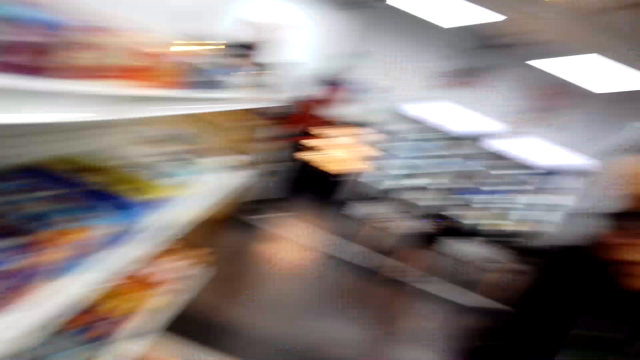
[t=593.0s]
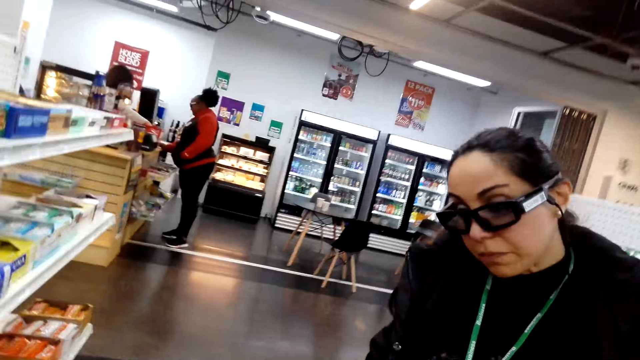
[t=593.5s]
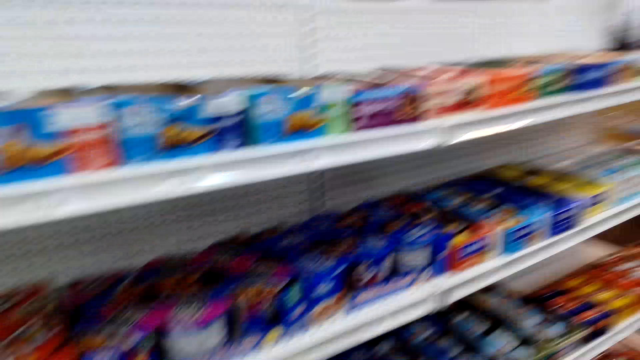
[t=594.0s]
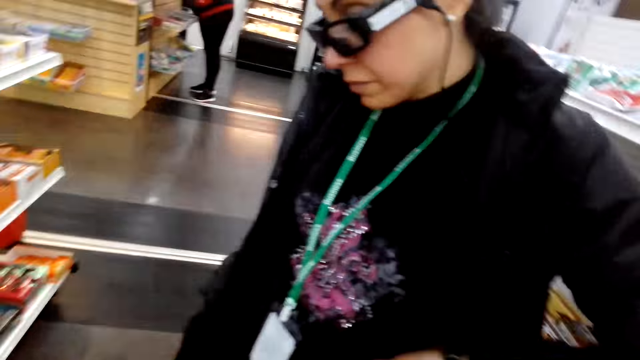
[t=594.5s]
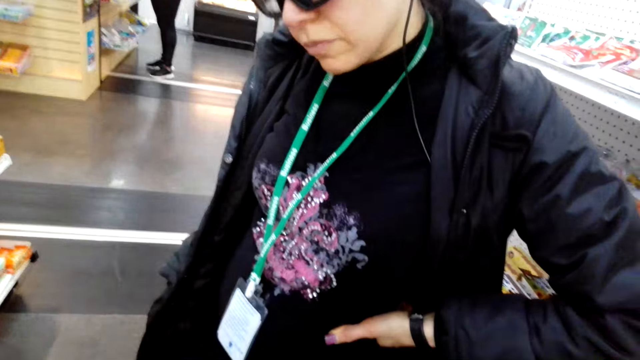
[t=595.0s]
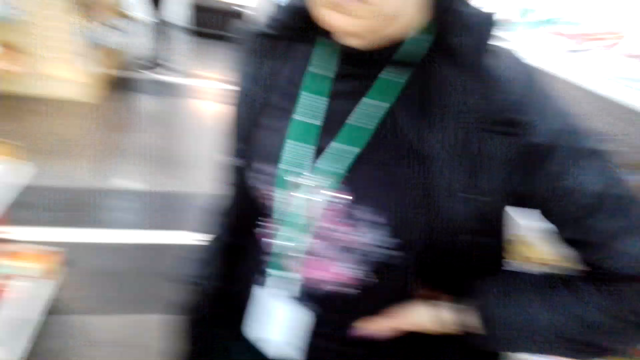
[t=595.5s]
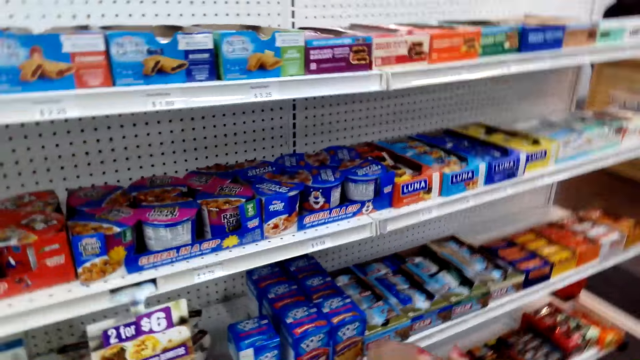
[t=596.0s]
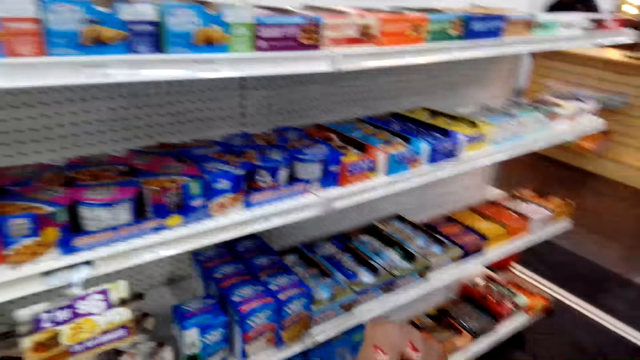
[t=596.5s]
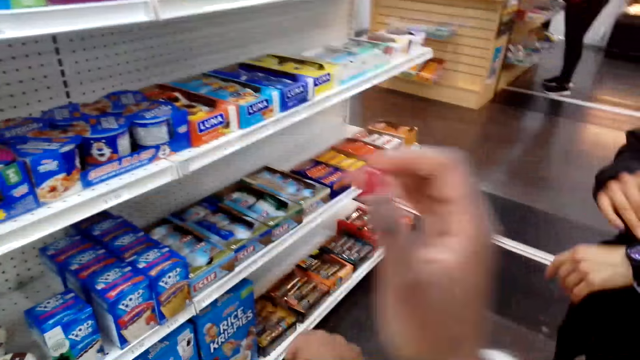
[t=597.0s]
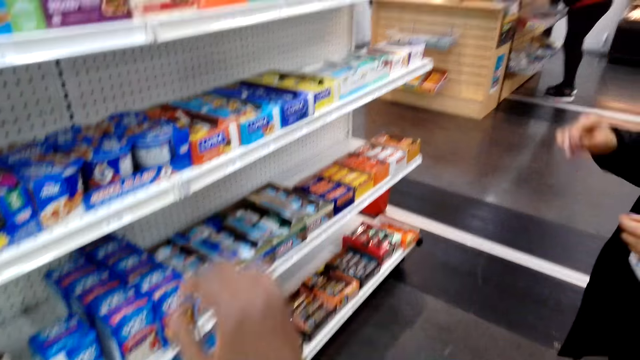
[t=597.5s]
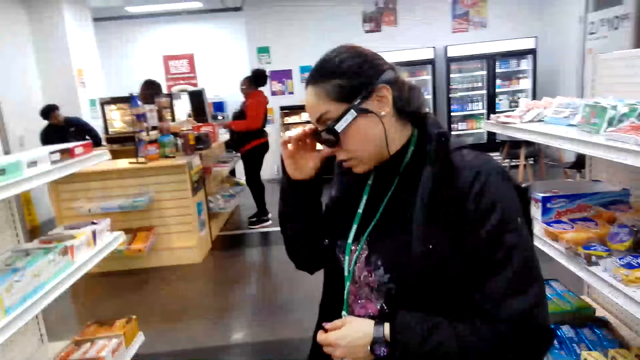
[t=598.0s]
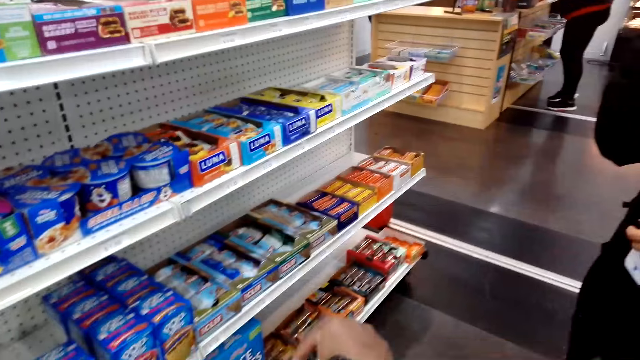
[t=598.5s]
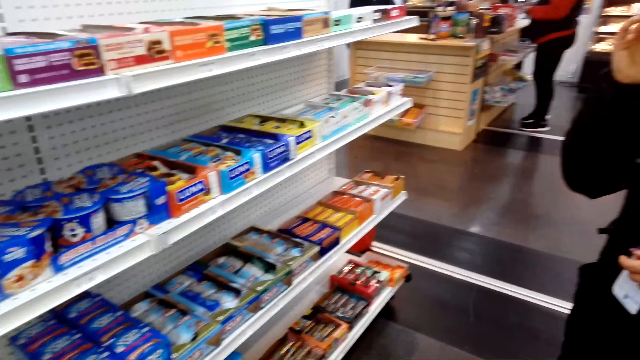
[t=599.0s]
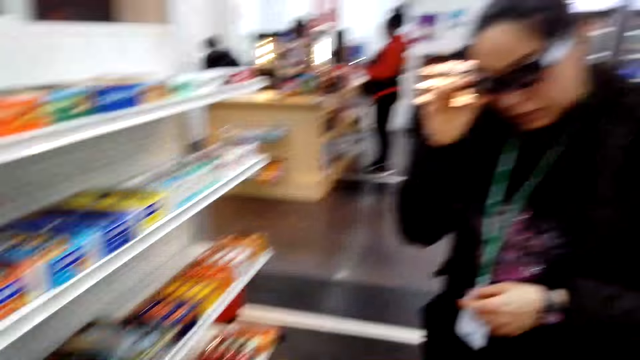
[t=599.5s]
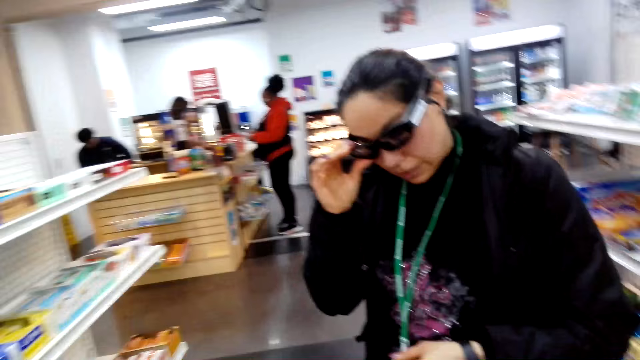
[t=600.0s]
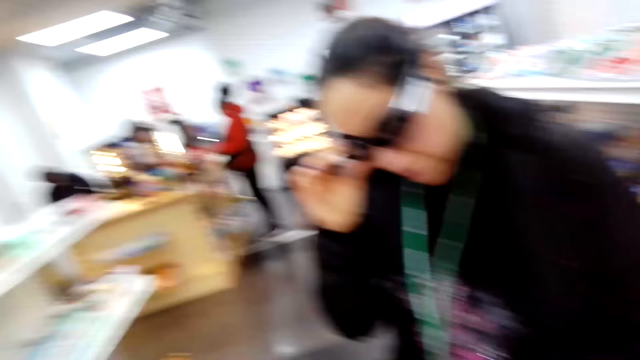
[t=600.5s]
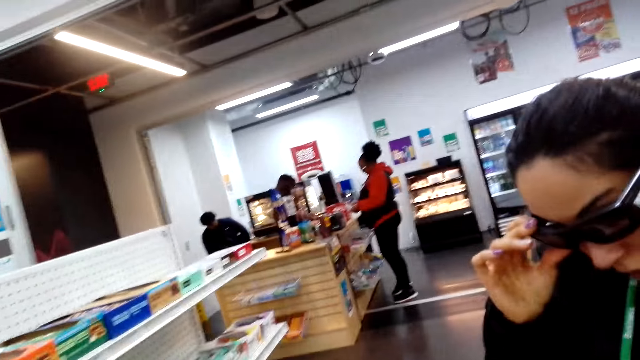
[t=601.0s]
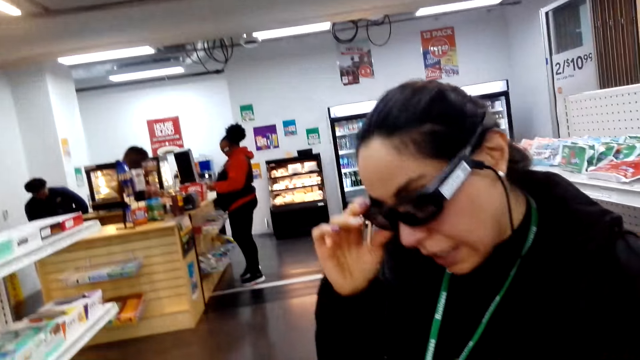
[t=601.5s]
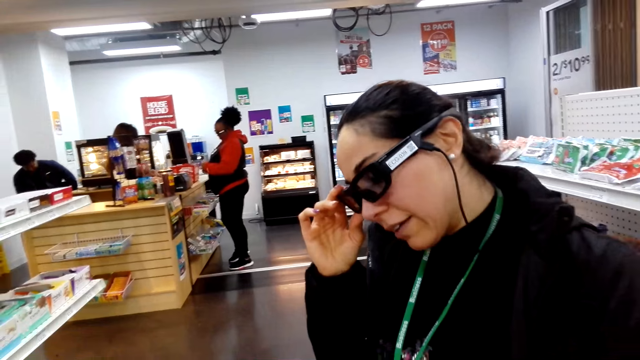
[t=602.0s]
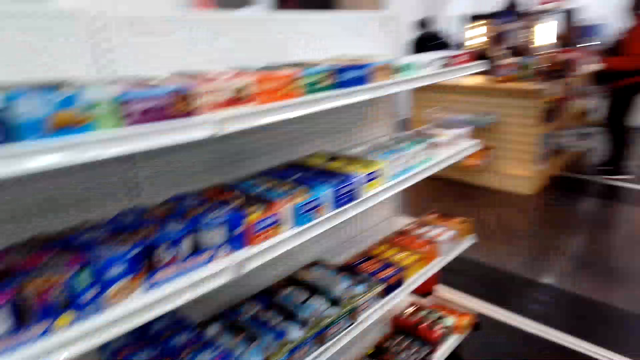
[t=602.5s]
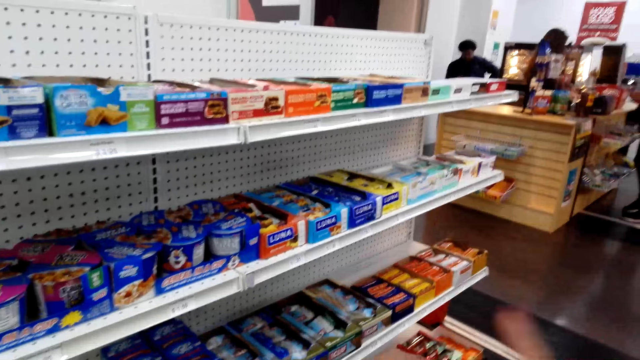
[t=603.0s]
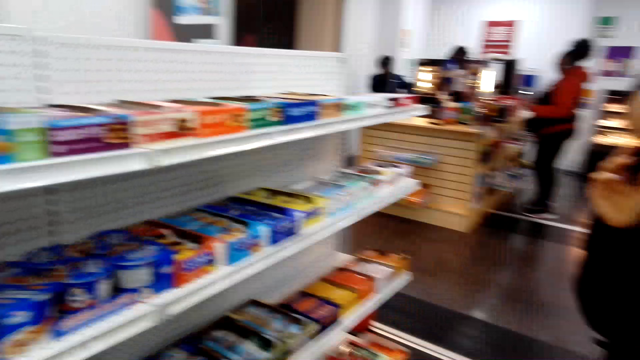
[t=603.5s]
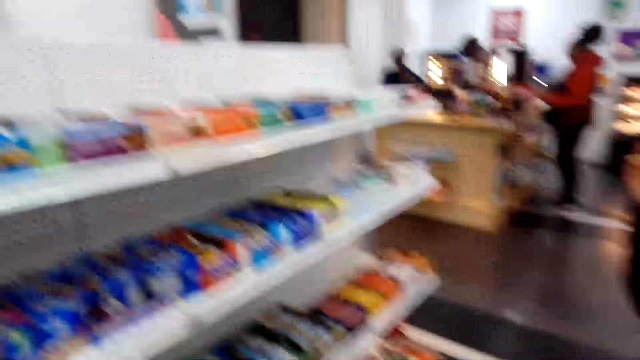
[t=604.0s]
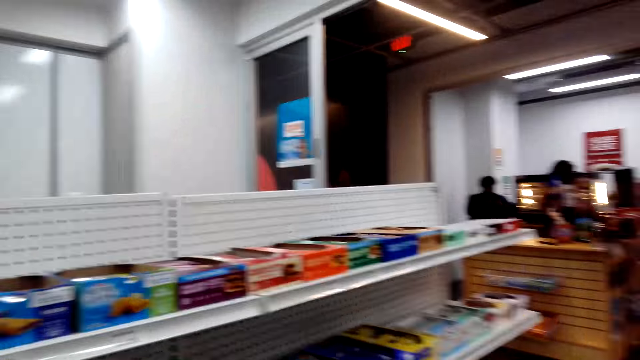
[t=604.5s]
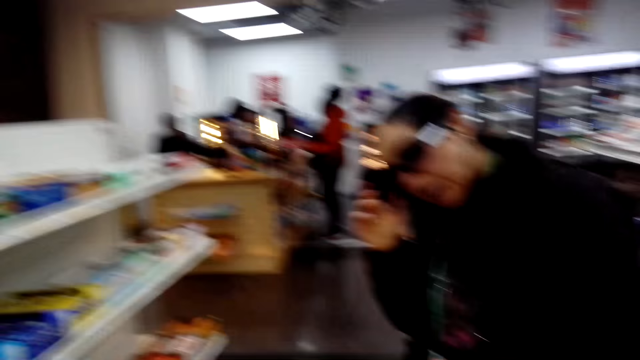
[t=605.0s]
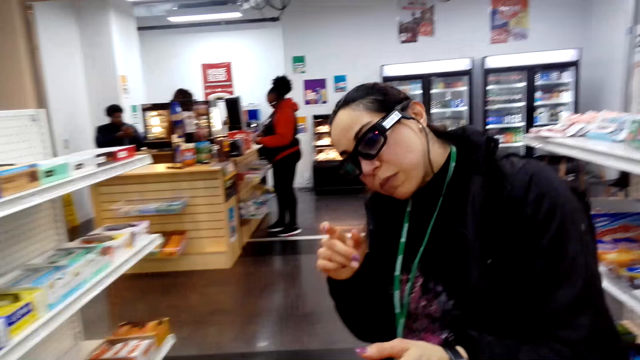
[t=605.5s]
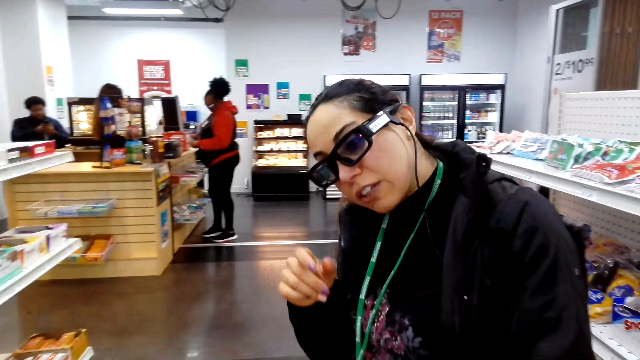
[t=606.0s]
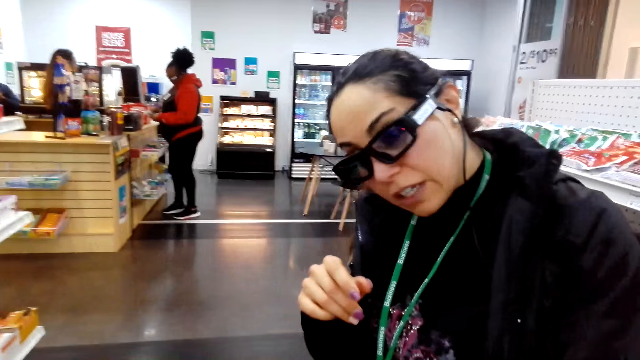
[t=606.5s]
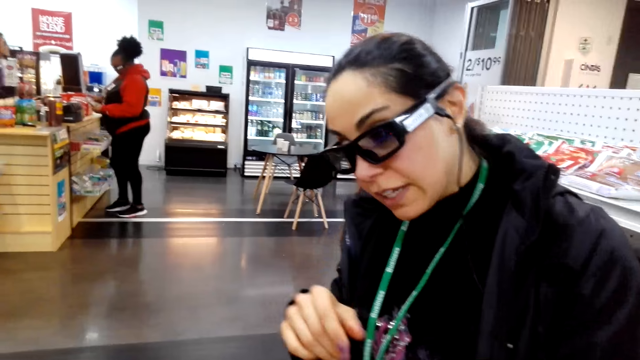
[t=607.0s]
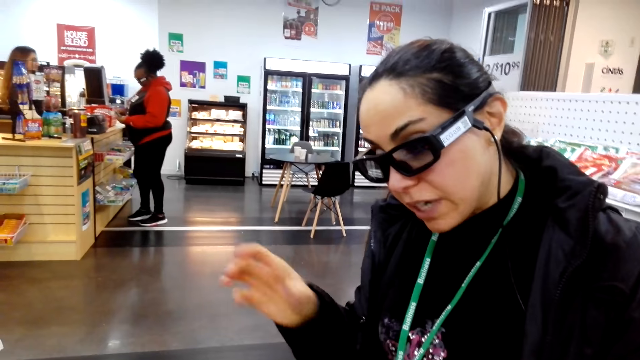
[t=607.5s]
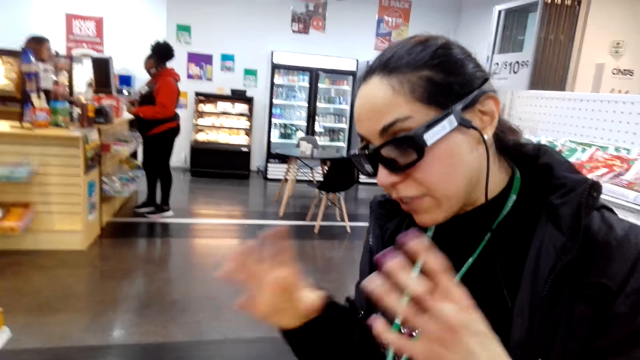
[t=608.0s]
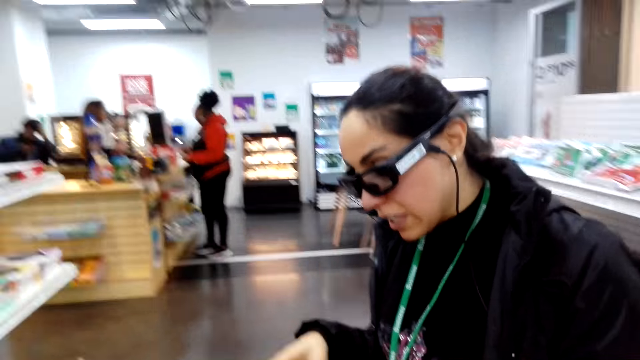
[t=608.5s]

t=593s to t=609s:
The camera wearer looks around. A woman adjusts her glasses. She touches her eye glasses. The camera wearer talks to the woman.

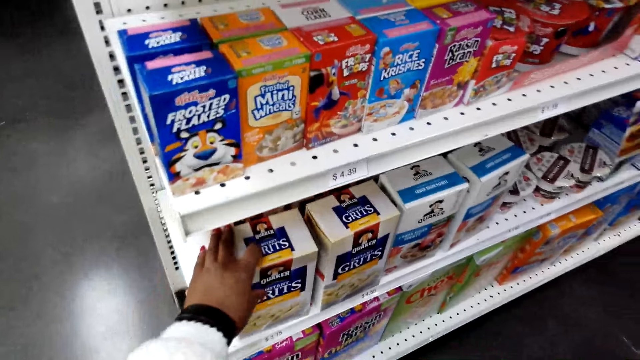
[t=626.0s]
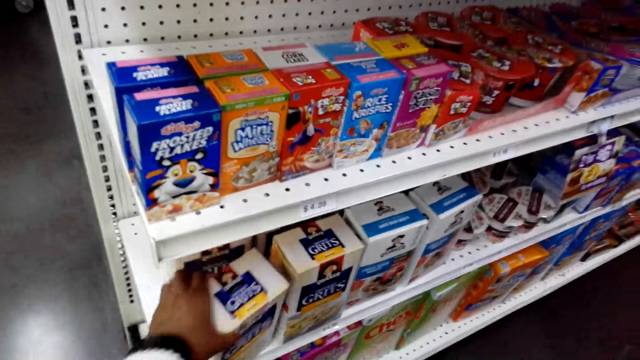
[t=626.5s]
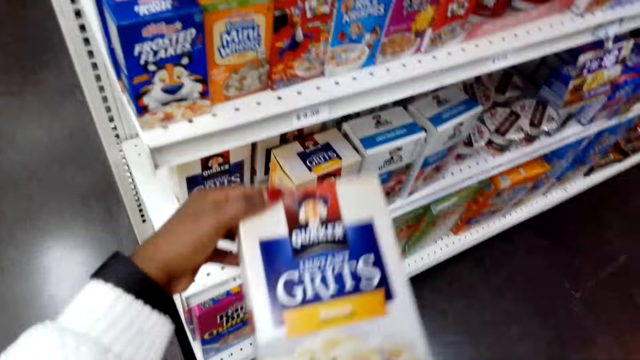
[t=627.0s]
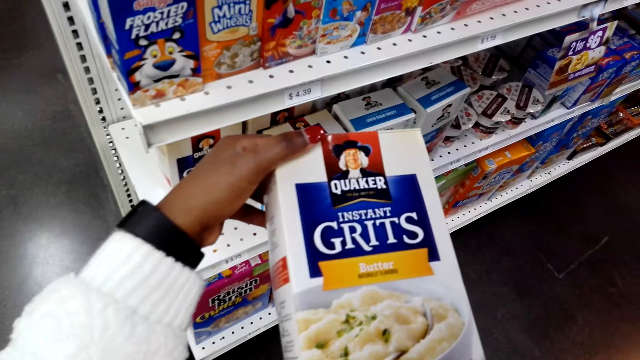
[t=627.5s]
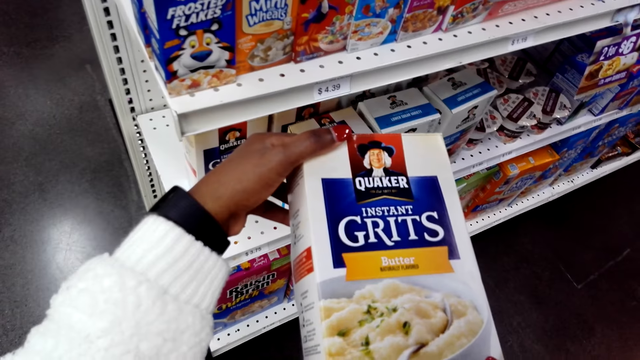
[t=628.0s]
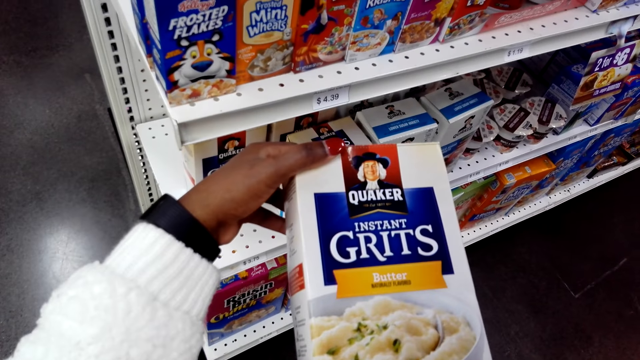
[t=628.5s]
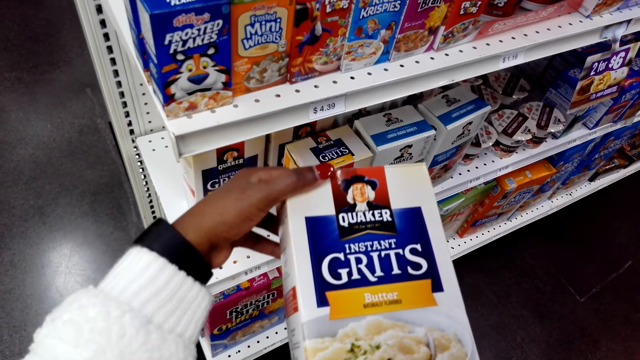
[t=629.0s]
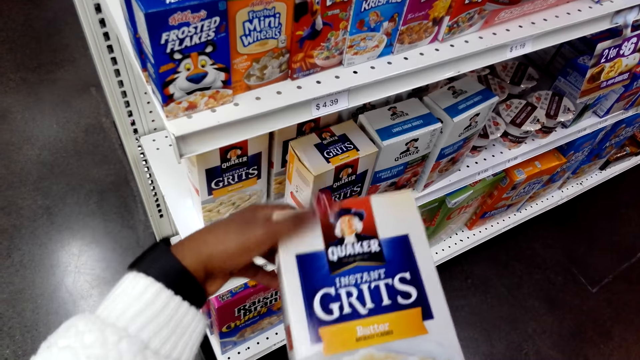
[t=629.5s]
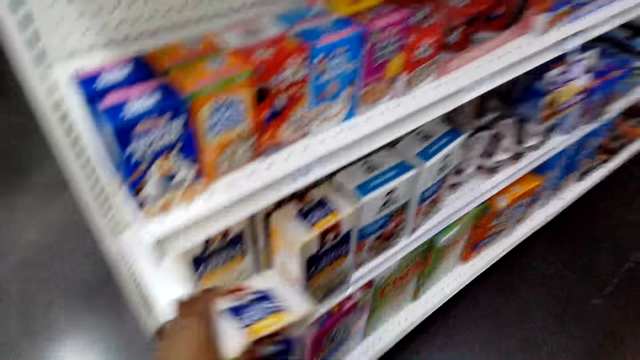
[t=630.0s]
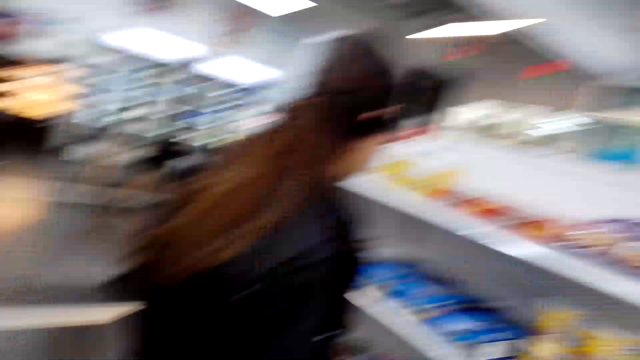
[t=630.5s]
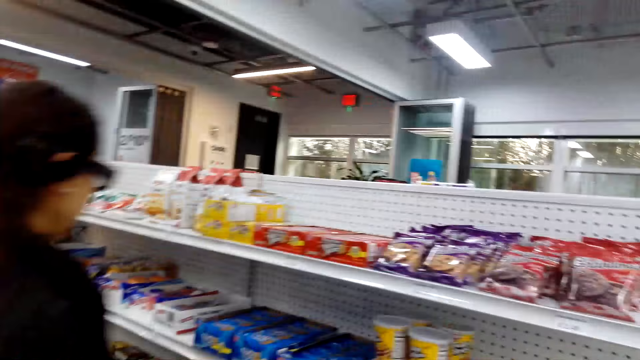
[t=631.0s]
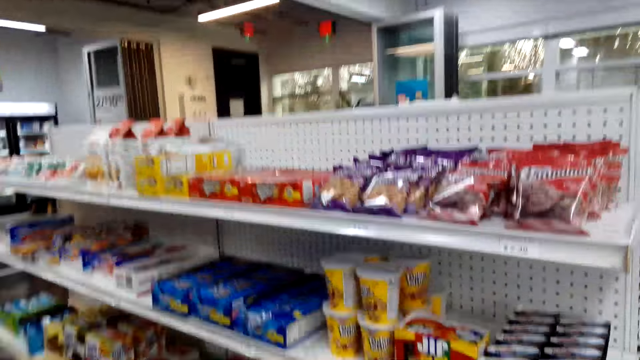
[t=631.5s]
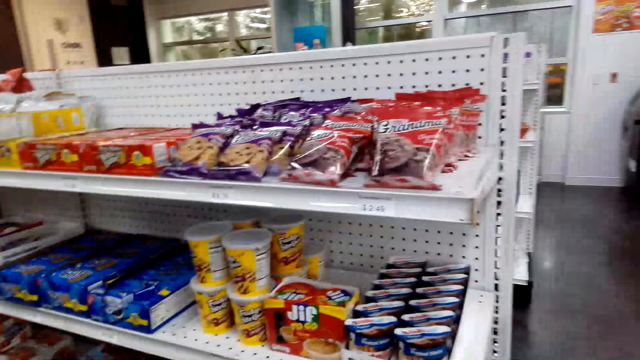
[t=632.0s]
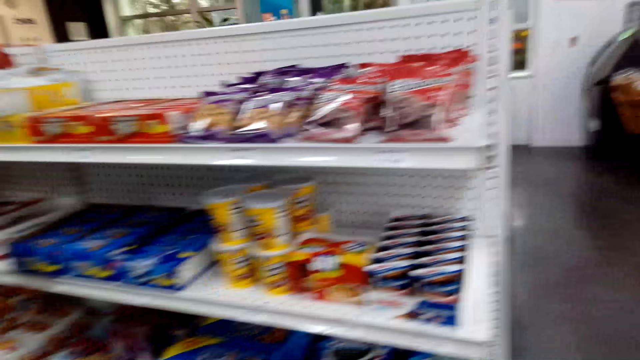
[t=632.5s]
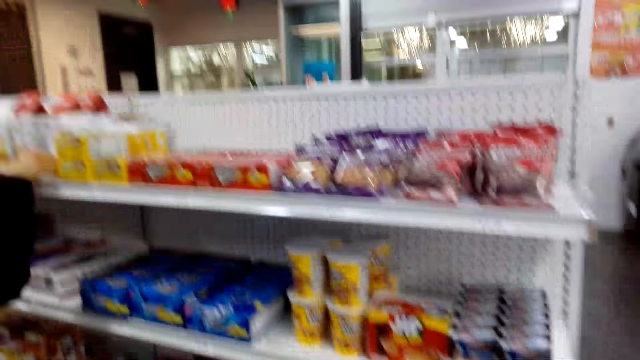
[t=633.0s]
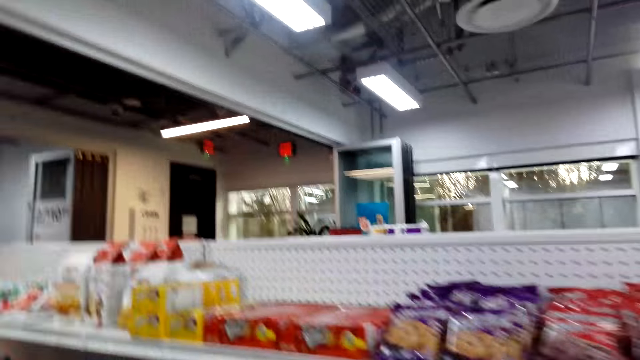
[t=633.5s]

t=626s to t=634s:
The camera wearer picks up a pack of butter. They stare at the butter pack. They put the pack of butter on the shelf. A lady looks around the shelves. The camera wearer moves around.
